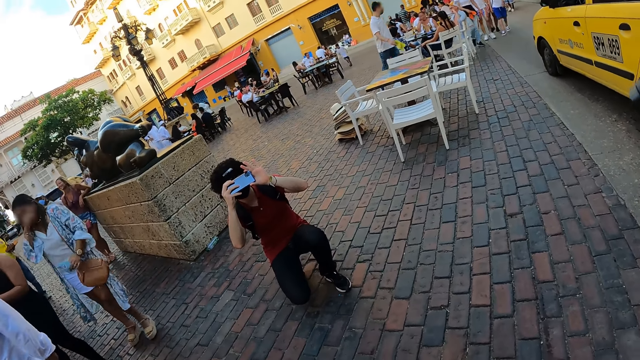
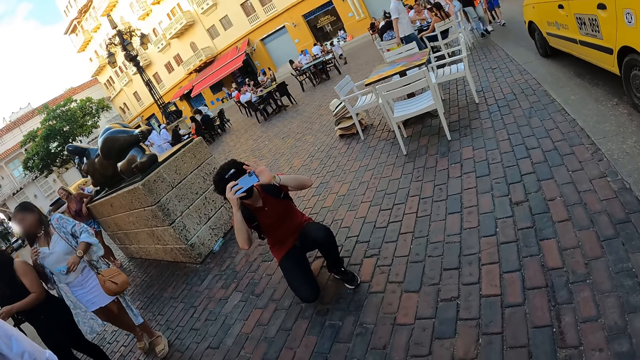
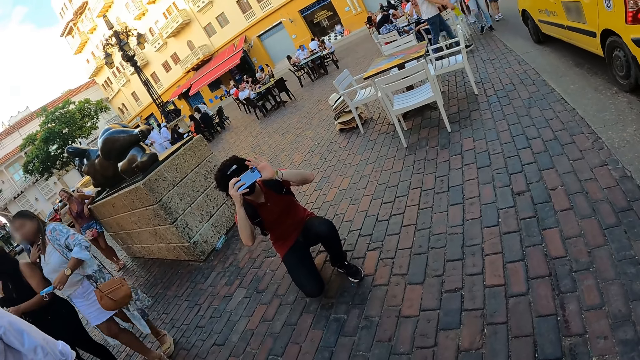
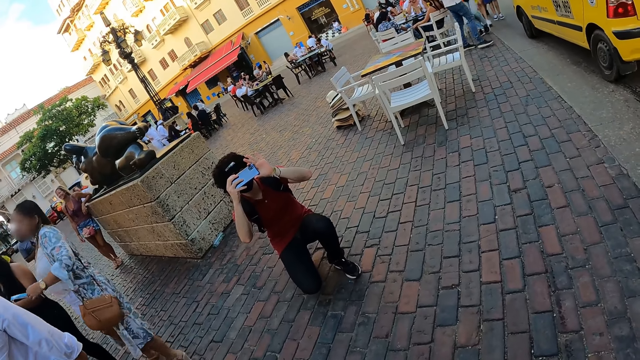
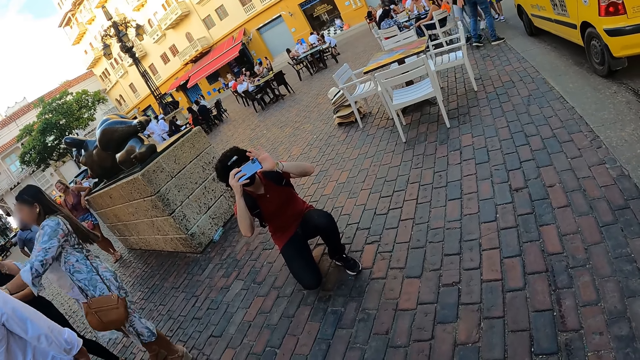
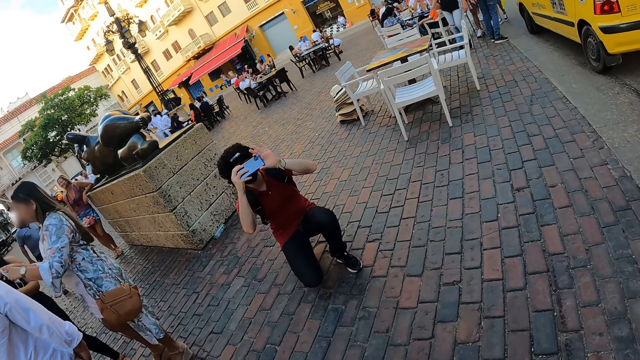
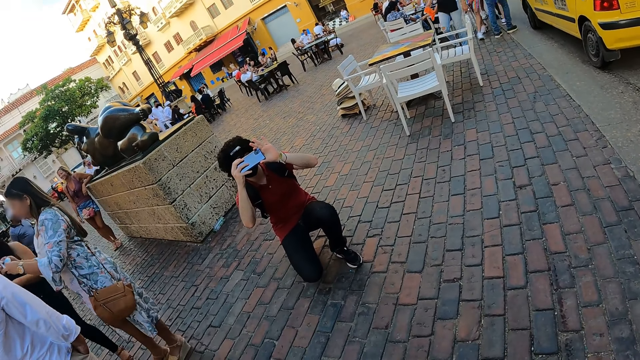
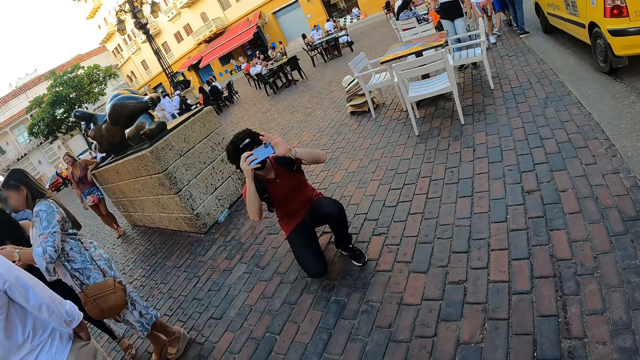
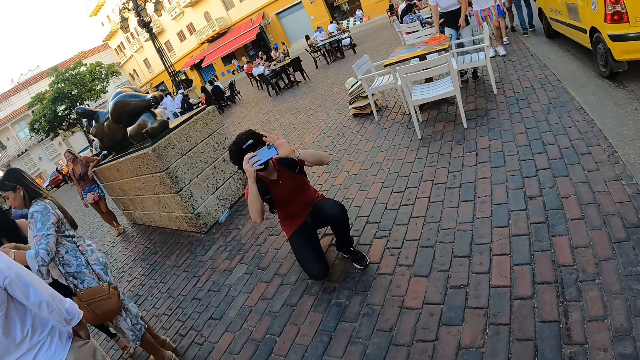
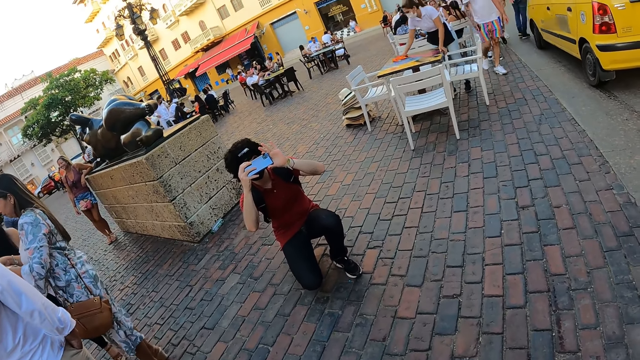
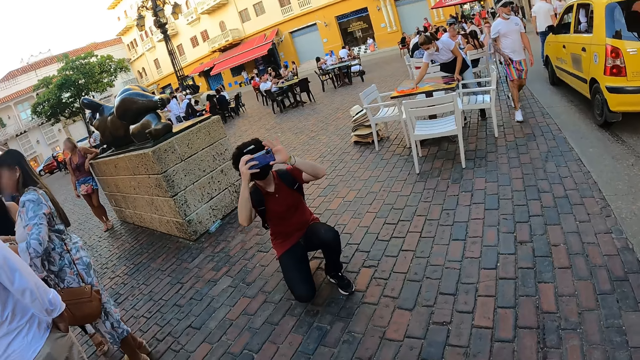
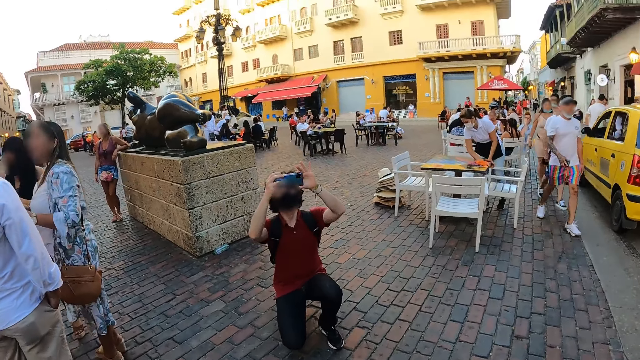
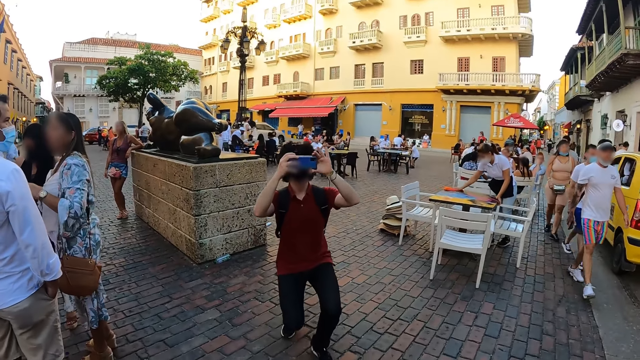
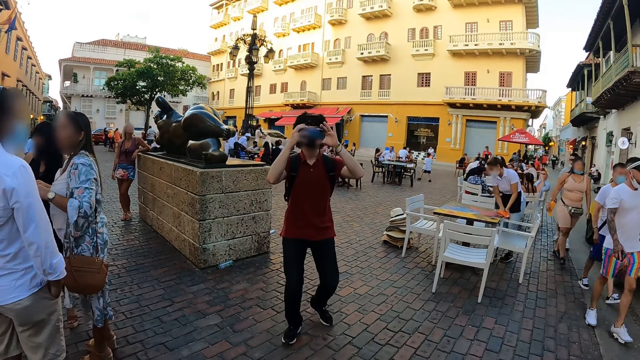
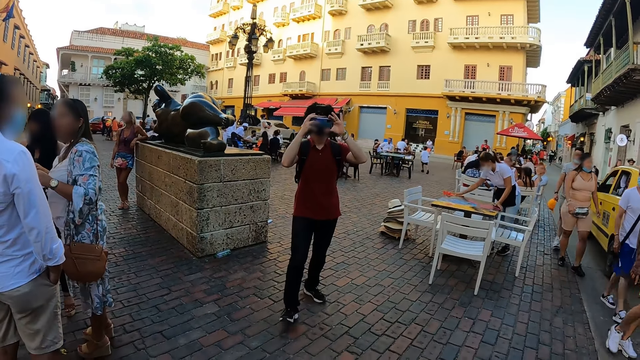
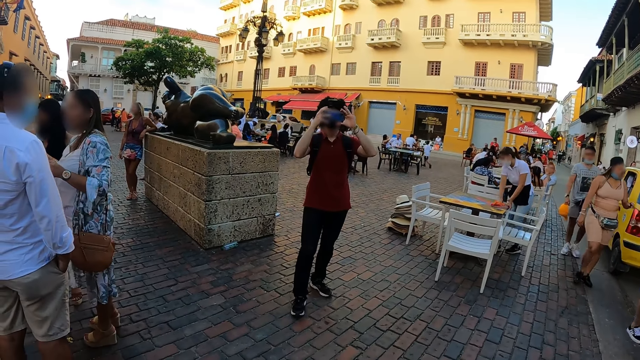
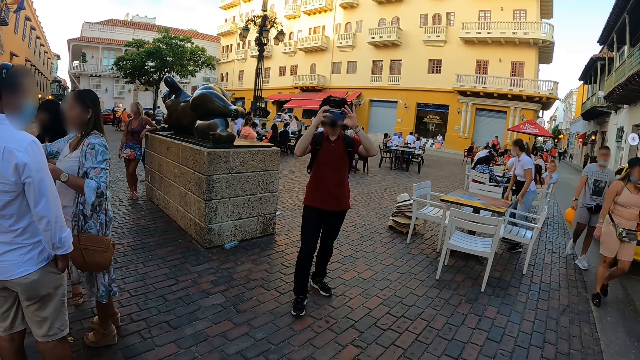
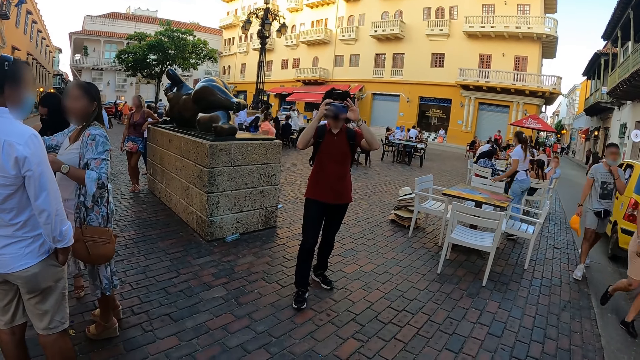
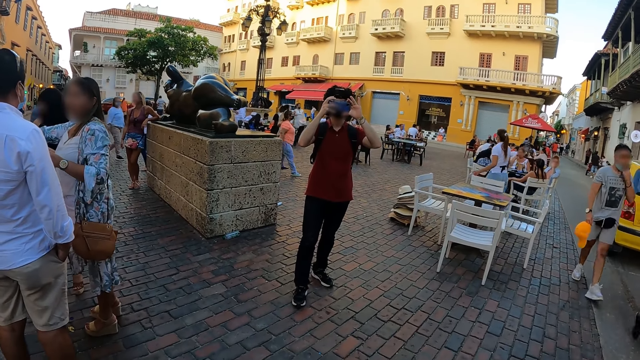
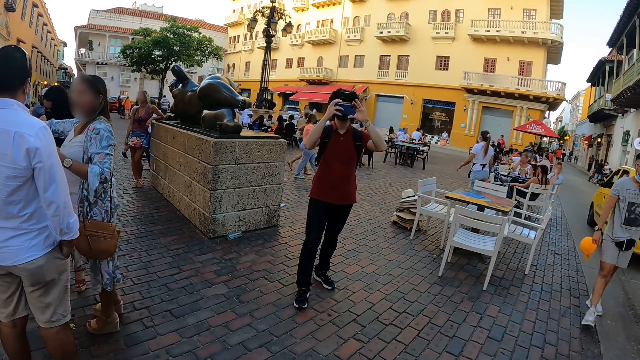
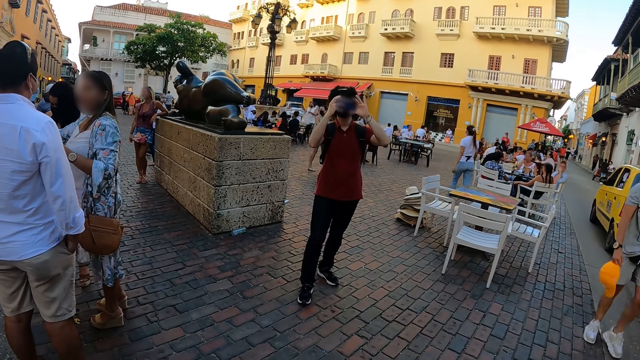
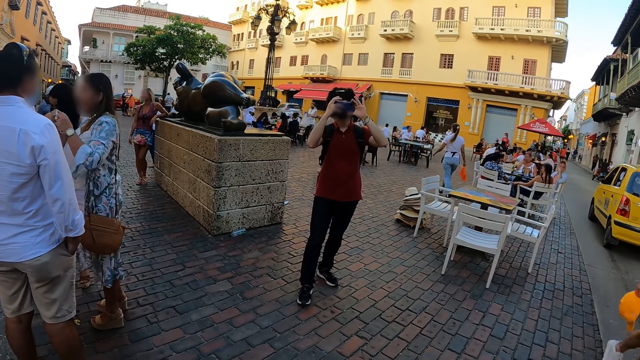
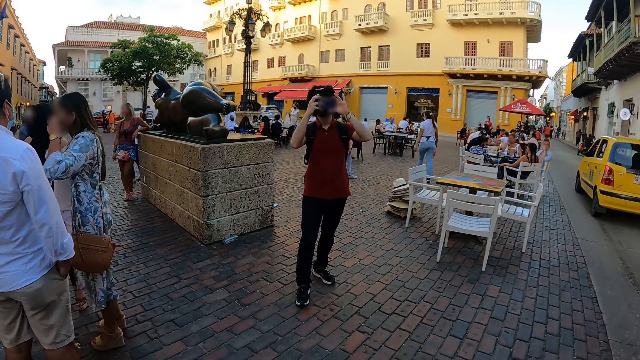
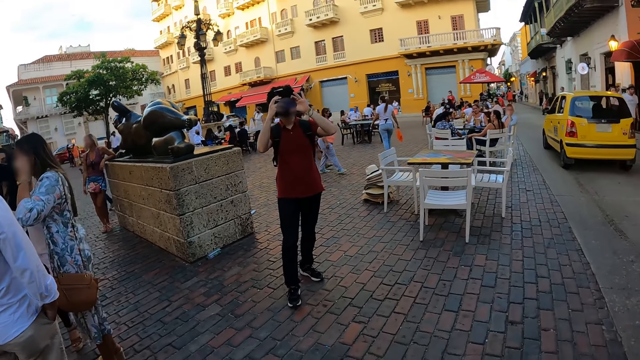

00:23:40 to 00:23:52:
The man raises the phone in both hands up. He stands up from the floor and operates his phone.

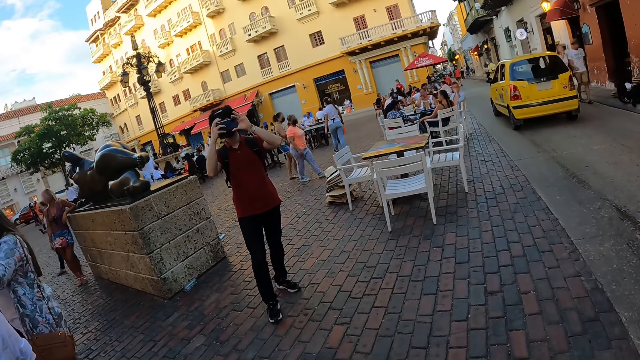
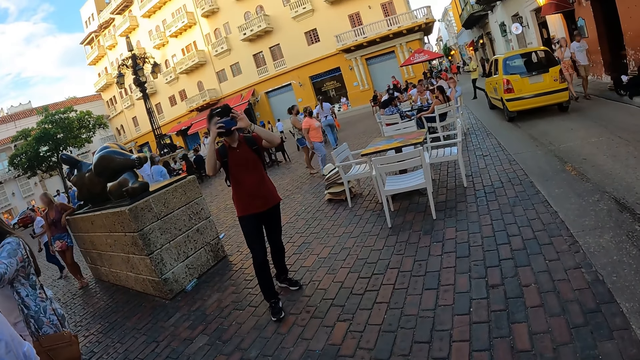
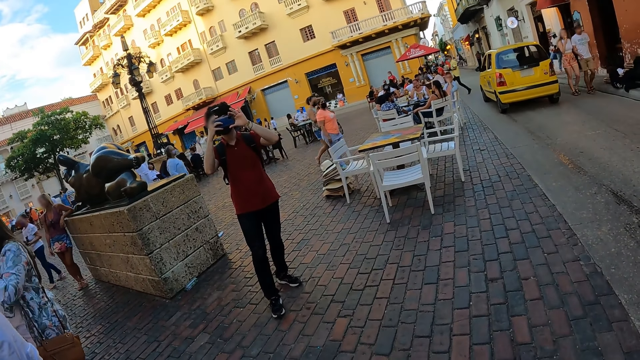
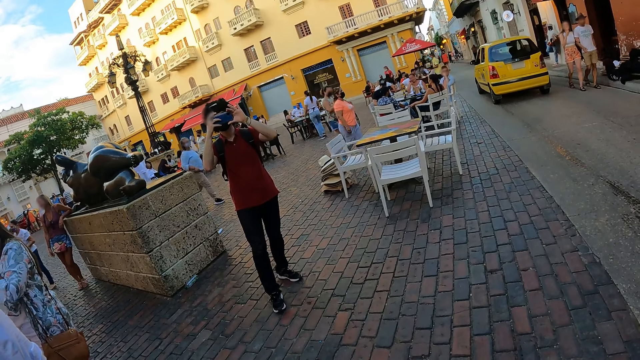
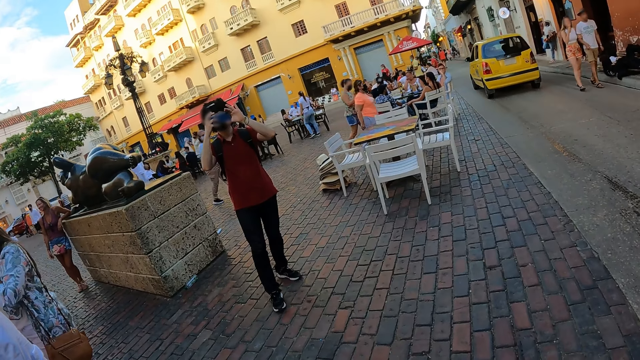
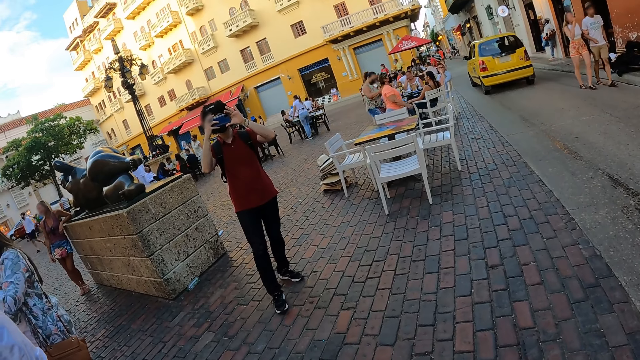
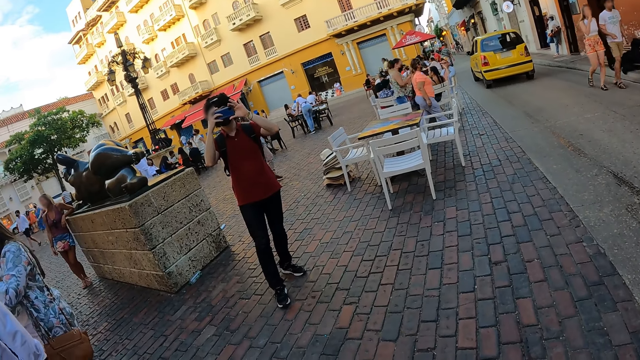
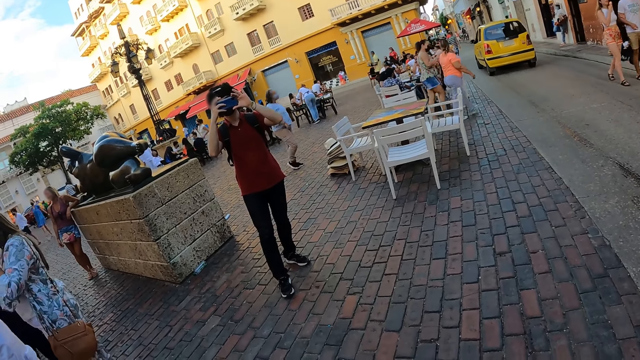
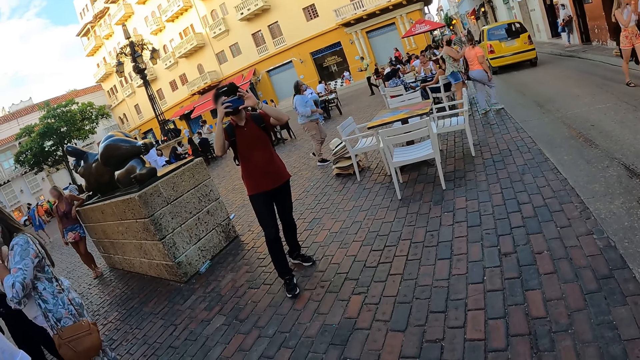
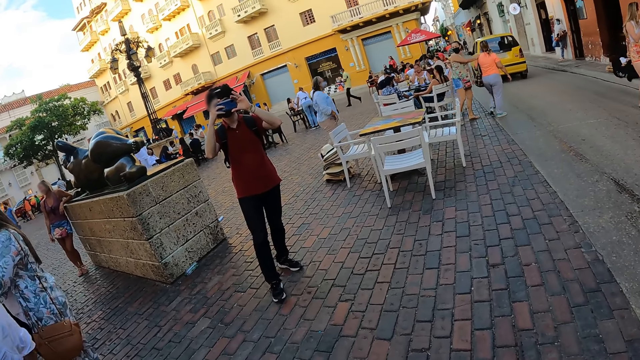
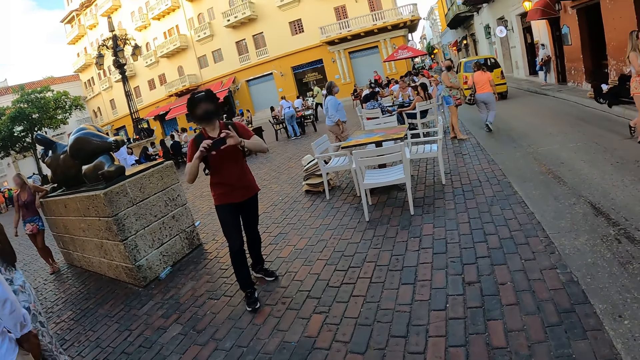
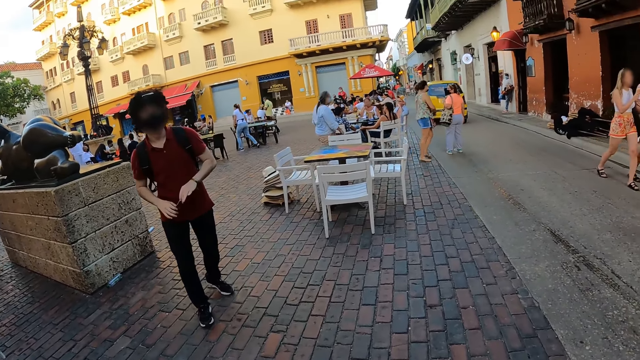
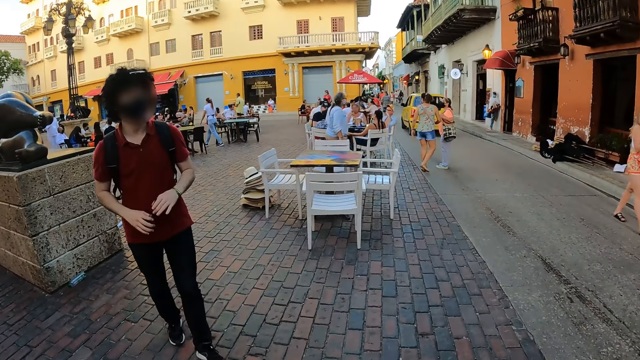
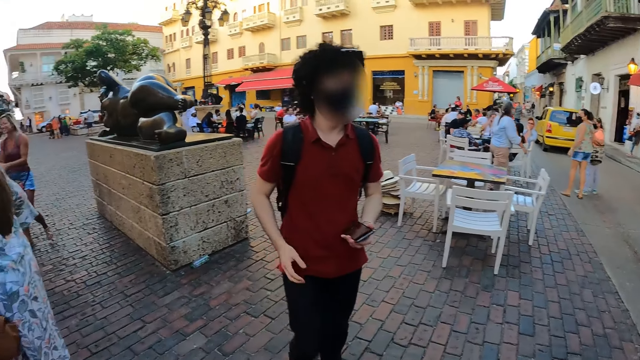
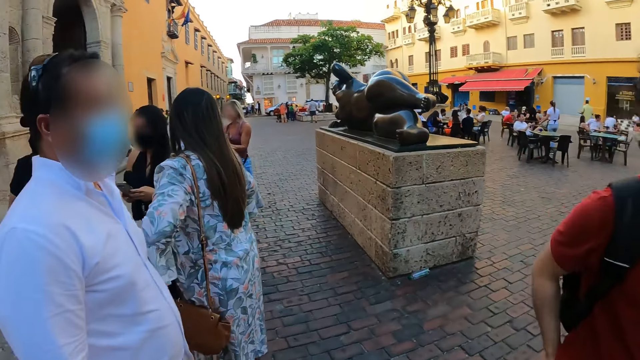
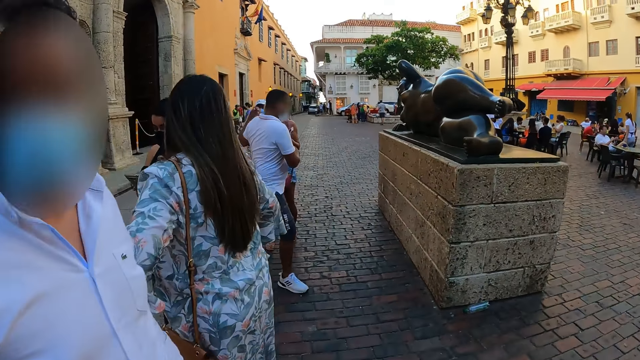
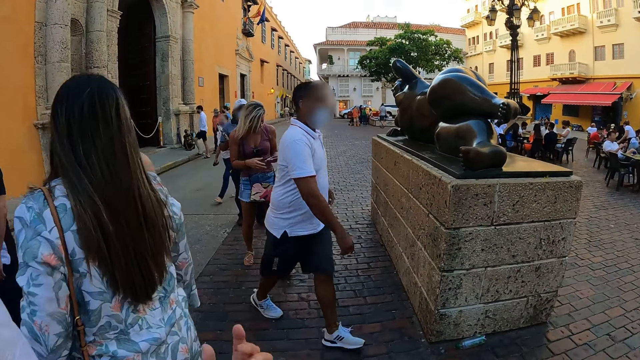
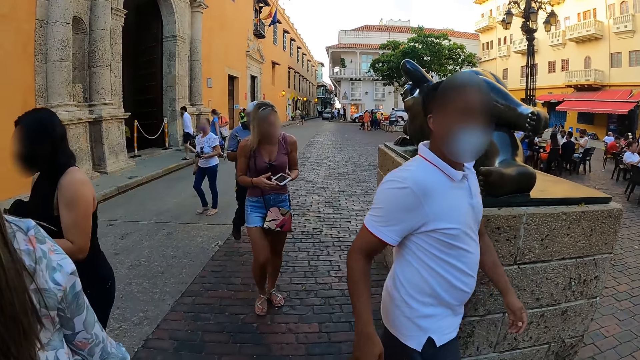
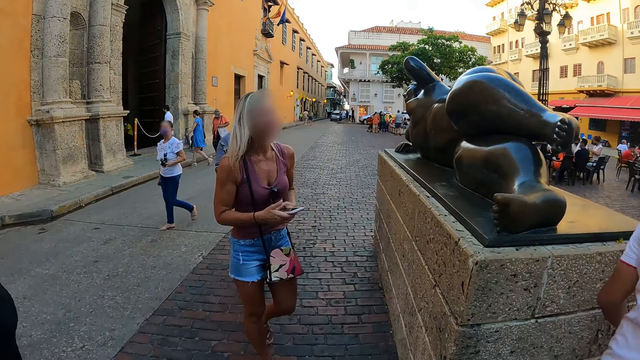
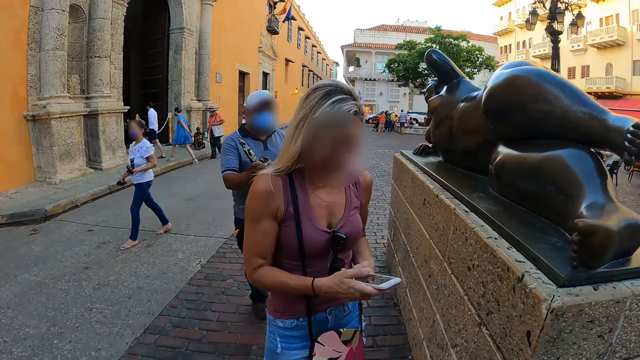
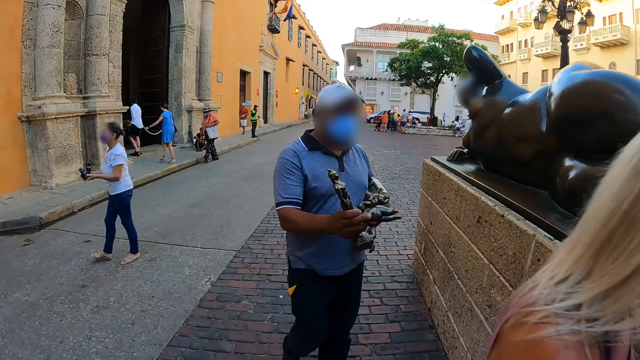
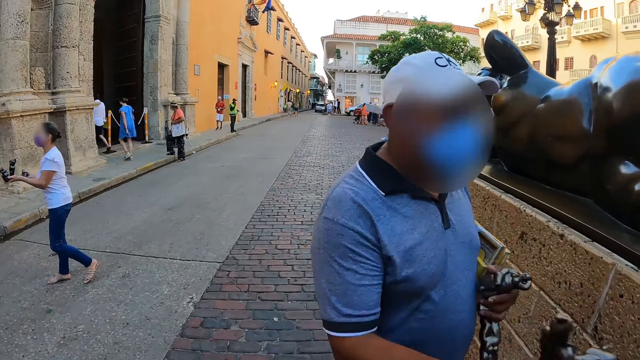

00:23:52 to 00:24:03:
A man walks towards the camera wearer. The man puts his right hand at the back of his trousers. The camera wearer walks towards the sculpture on the street.
